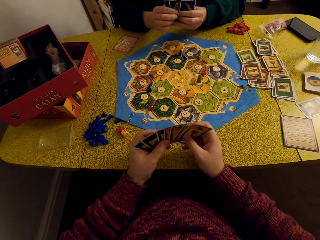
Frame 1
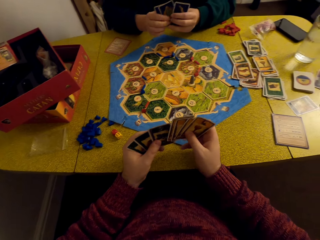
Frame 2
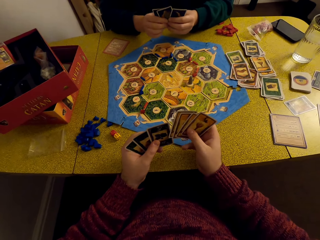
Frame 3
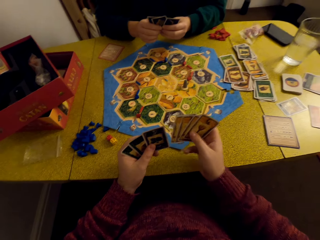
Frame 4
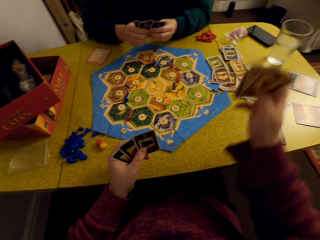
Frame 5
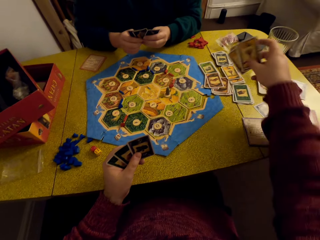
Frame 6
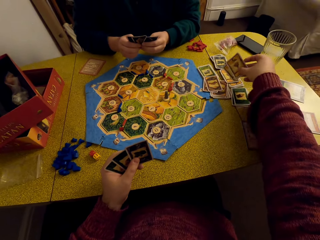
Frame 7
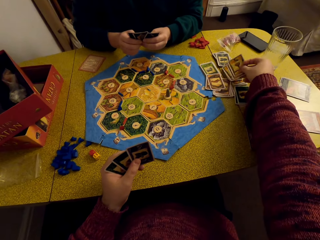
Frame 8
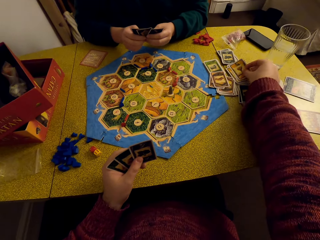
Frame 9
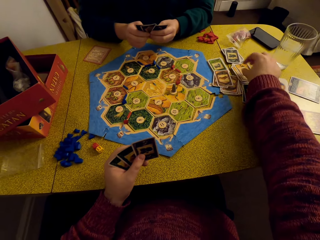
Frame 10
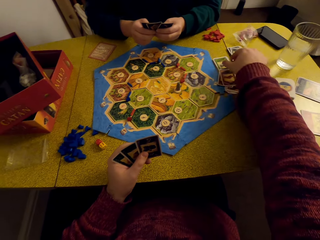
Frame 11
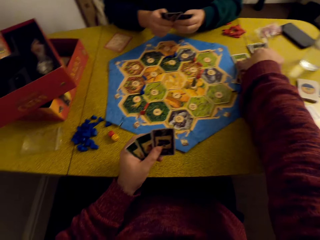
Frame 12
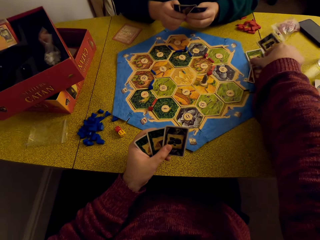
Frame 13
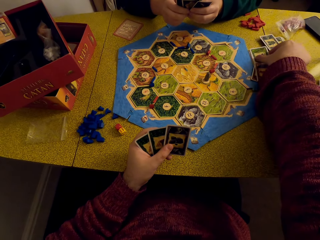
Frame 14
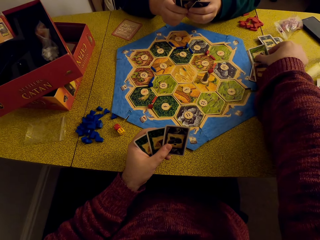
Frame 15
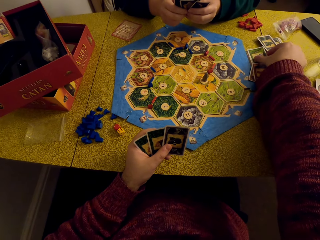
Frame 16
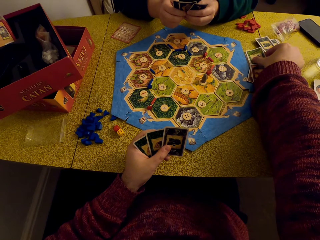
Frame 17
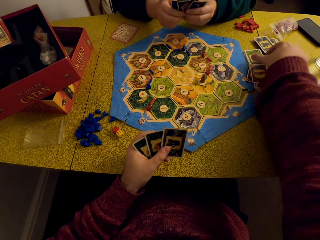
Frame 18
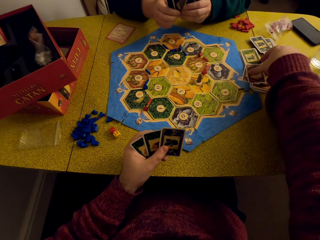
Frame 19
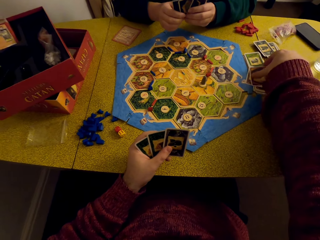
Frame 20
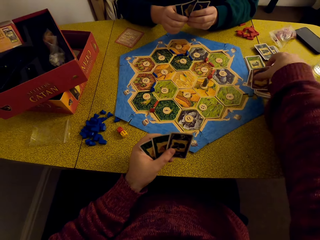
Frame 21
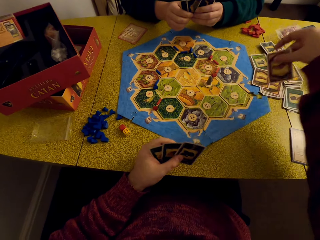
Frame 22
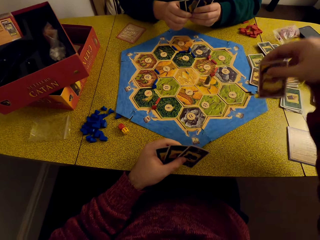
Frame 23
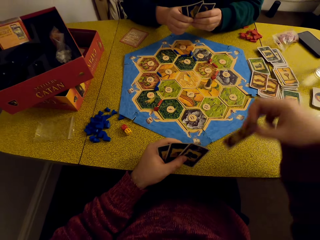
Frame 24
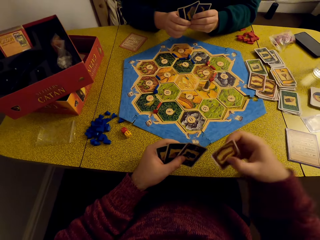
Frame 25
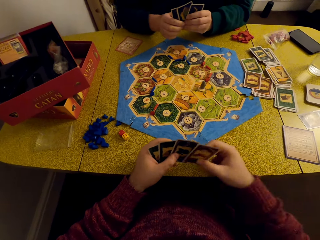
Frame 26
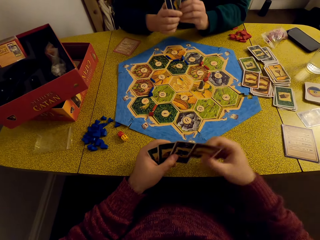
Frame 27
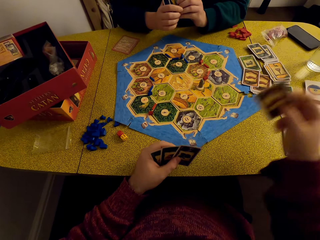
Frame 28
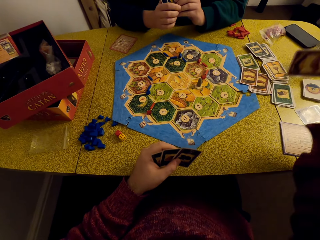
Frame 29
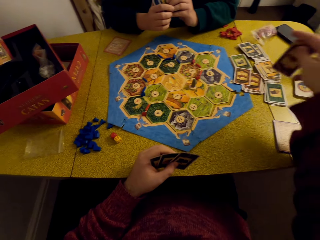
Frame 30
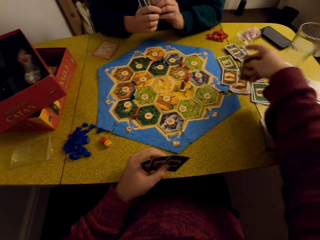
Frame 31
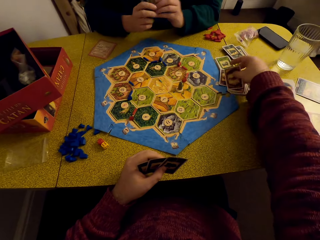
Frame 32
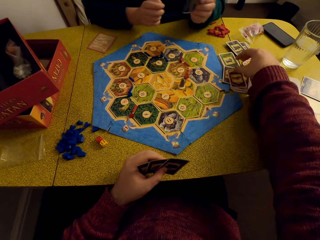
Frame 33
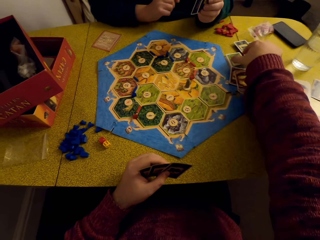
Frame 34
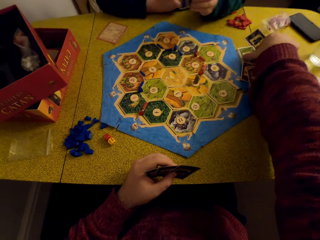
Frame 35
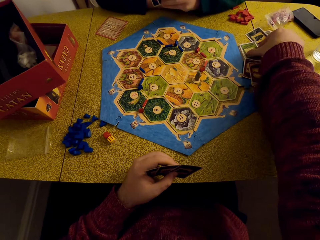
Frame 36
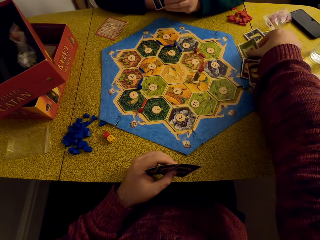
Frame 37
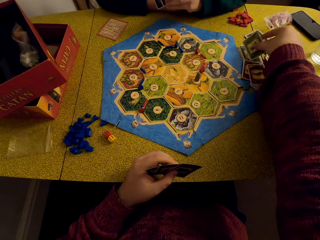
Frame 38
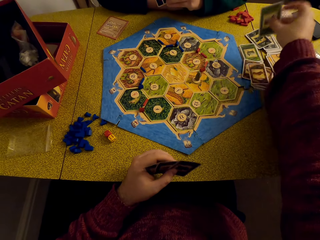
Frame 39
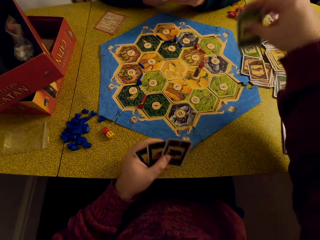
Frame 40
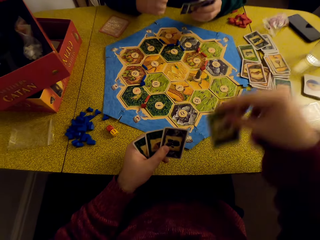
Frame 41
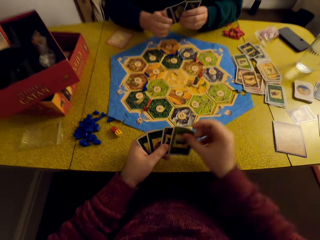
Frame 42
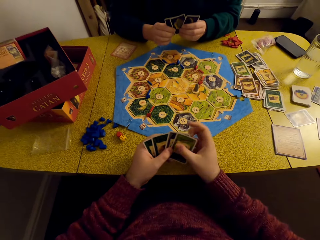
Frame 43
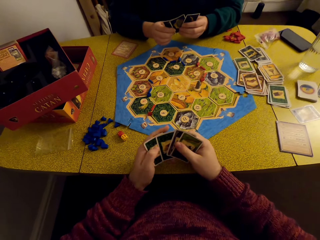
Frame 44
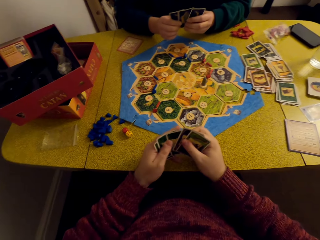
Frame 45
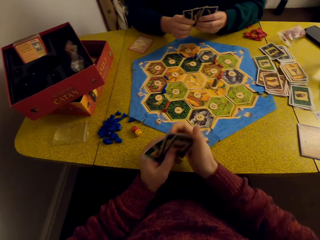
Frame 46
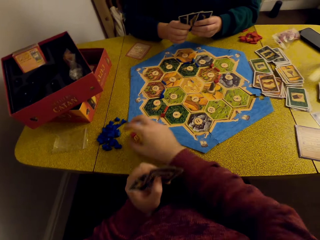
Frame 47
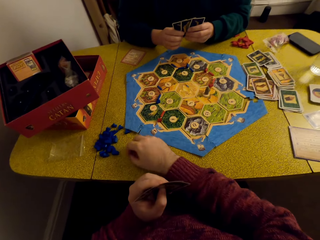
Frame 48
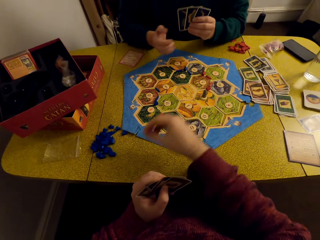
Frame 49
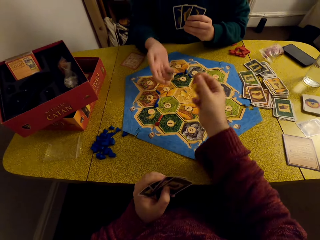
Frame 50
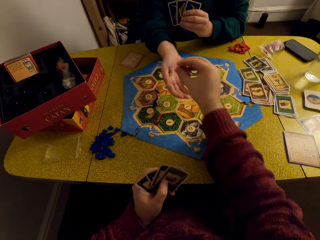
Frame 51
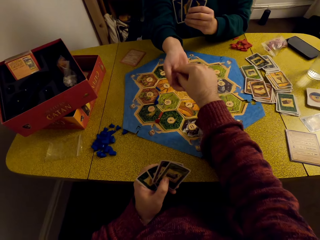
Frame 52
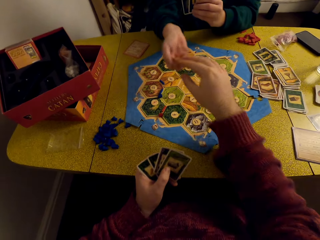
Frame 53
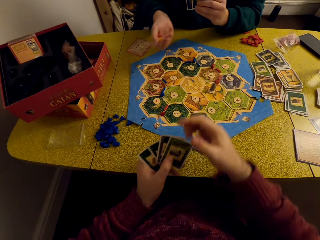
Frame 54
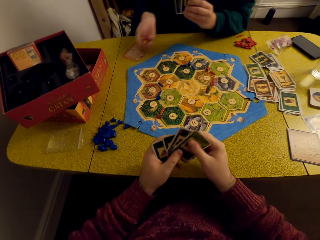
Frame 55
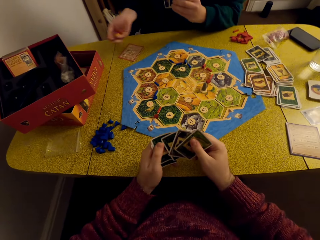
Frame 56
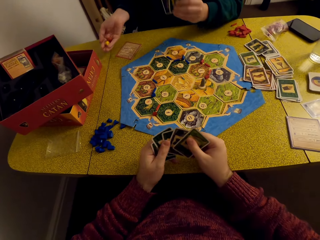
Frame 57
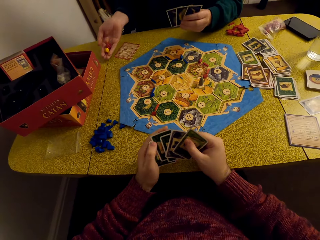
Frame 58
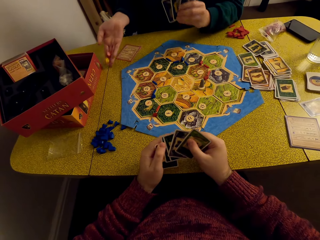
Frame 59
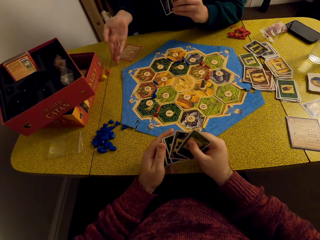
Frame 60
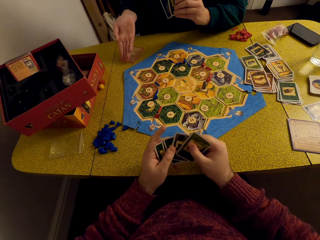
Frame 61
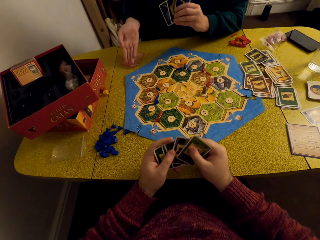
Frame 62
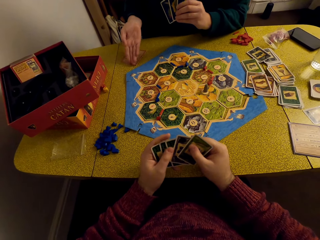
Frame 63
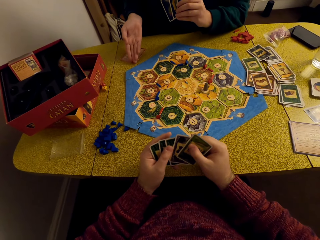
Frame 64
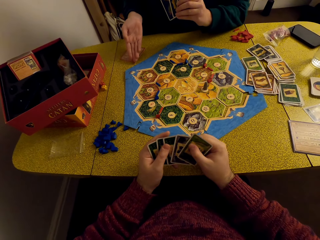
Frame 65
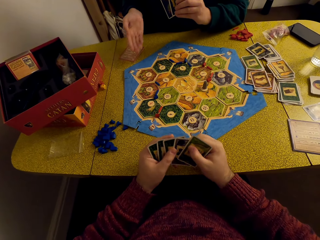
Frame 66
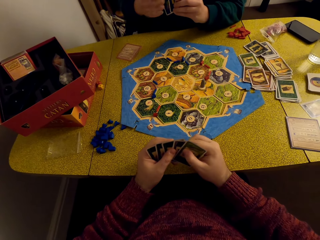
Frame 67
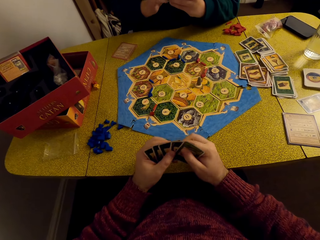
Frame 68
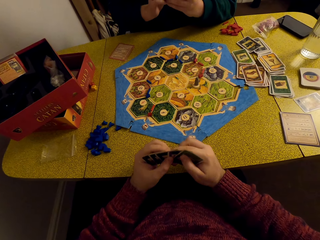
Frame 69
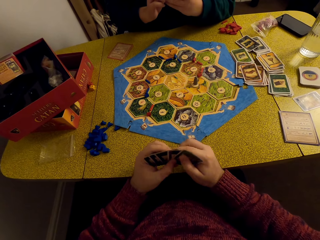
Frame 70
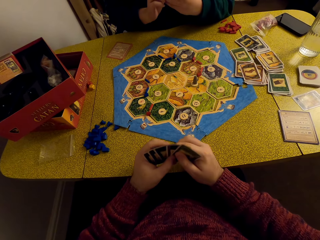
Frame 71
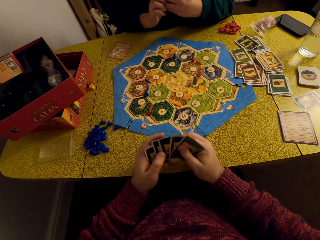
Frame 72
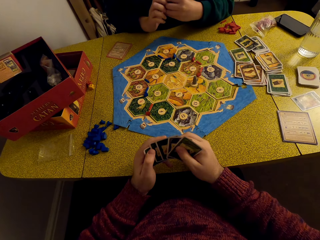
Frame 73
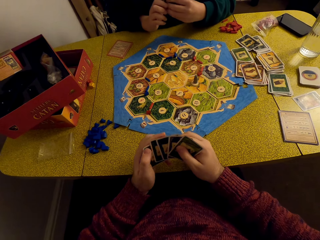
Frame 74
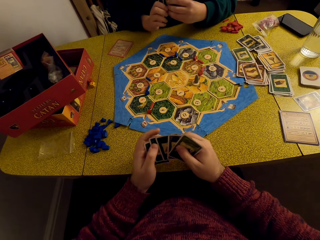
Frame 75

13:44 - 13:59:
The camera wearer places the cards on the deck on the table. He talks to a woman. He picks up the card. The woman talks to the camera wearer. The camera wearer places the card on the deck on the table. He picks up another card. He places the card in his deck. He picks up the dice. He hands the dice to the woman. The woman rolls the dice. The woman drops the dice on the table. The camera wearer talks to the woman.

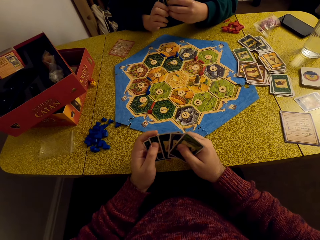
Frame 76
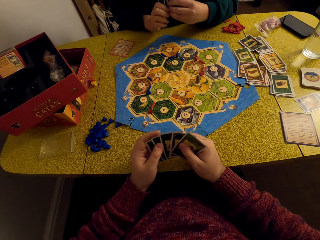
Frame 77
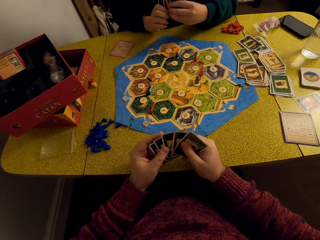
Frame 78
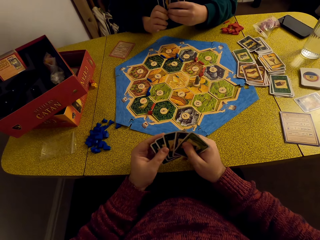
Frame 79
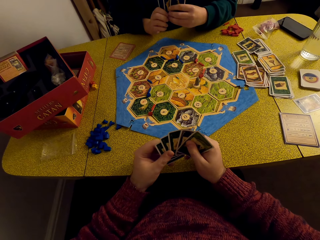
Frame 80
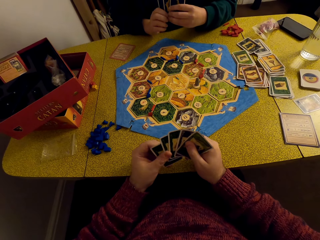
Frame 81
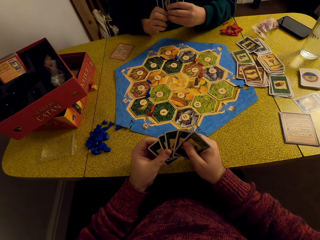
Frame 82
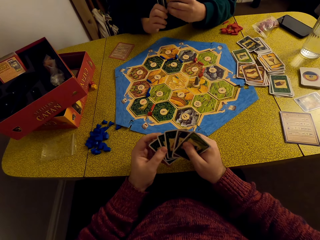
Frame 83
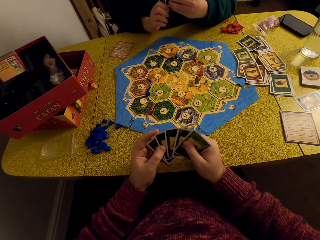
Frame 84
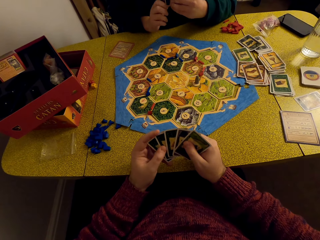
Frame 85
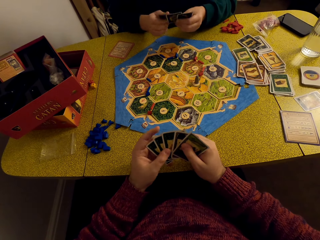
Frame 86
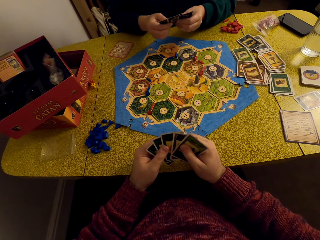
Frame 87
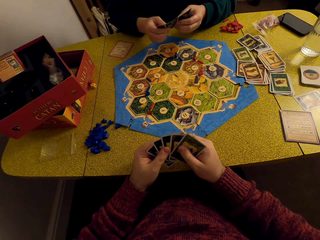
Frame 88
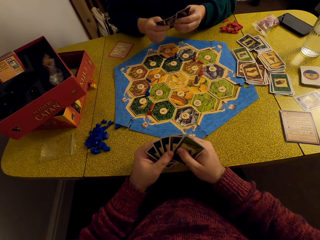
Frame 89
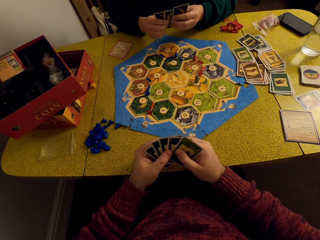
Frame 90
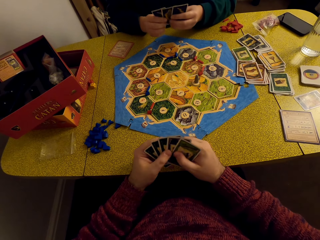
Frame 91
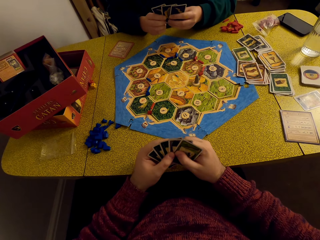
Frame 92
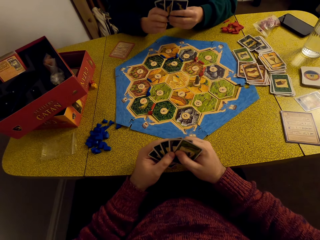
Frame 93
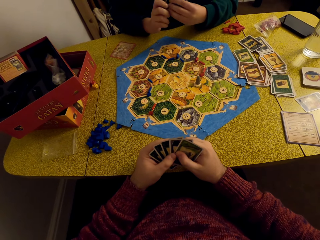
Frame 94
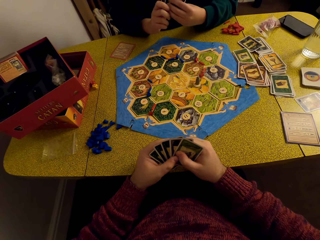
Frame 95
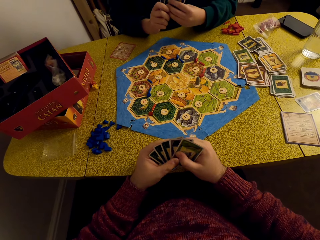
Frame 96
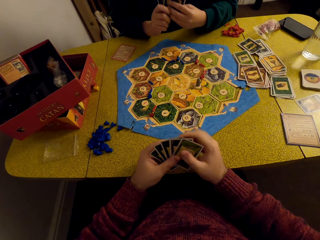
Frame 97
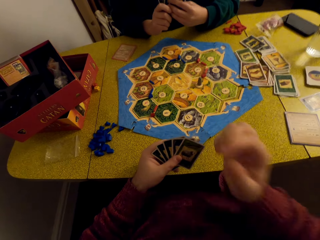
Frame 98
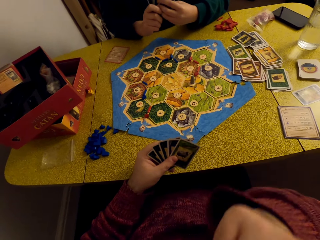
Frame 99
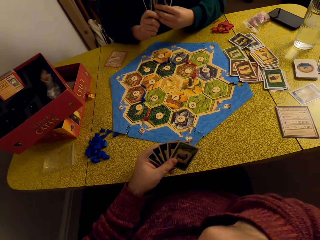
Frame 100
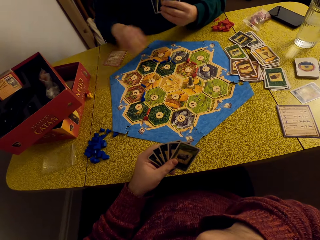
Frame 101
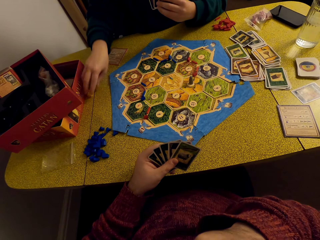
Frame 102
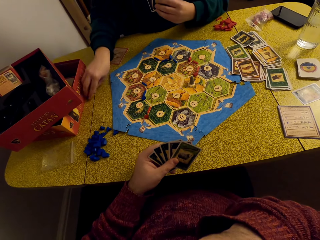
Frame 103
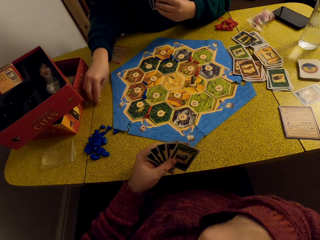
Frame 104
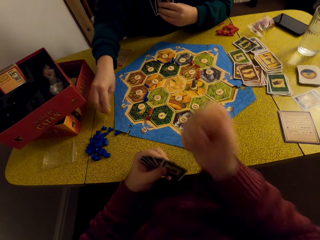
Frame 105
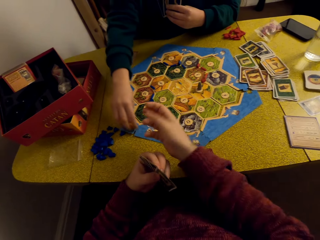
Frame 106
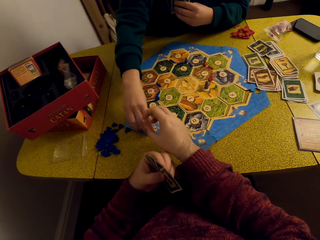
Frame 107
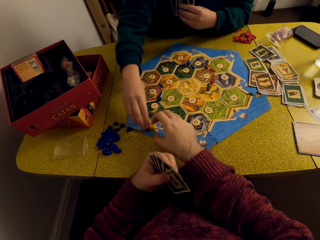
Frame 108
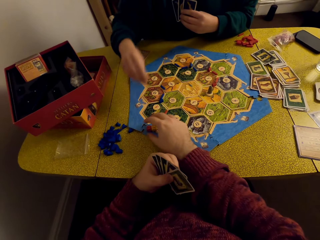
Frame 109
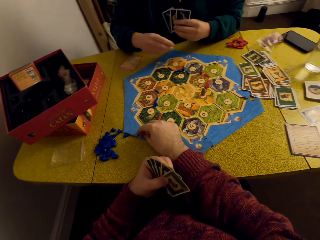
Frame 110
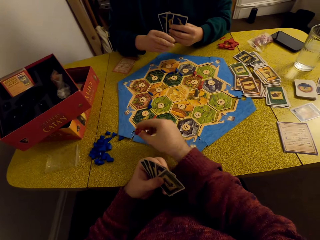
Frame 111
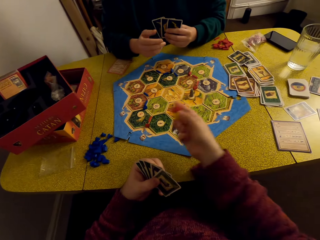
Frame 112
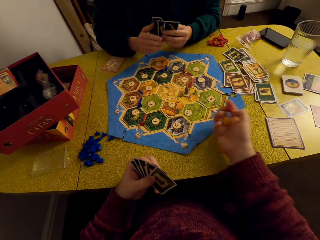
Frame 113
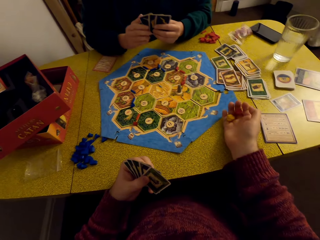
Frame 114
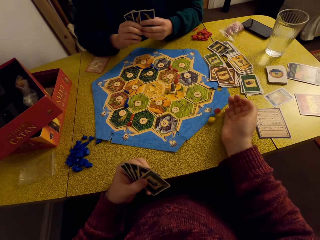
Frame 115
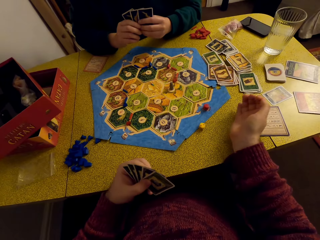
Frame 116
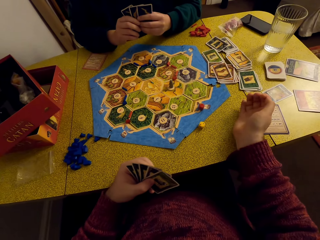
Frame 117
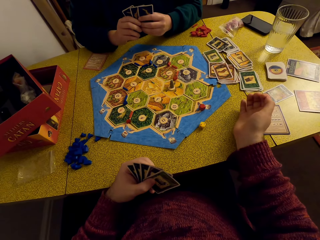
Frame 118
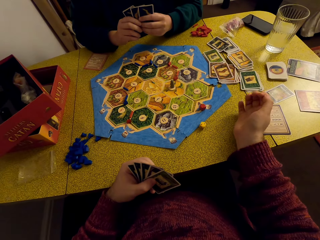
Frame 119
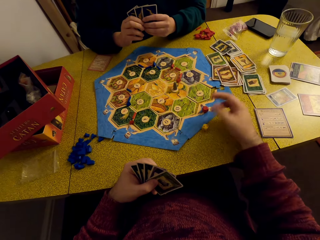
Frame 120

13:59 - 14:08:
A woman places the dice next to the camera wearer. The camera wearer picks up the dice. They drop the dice on the table.
